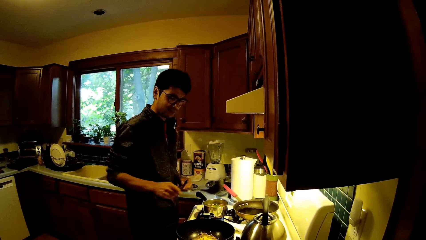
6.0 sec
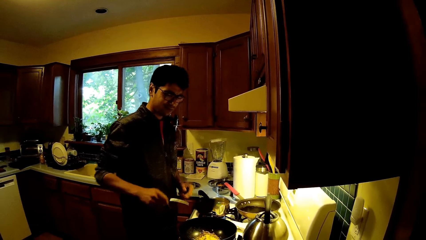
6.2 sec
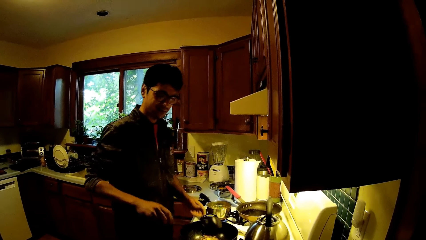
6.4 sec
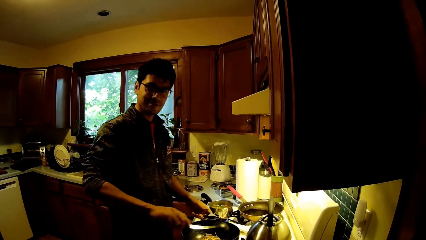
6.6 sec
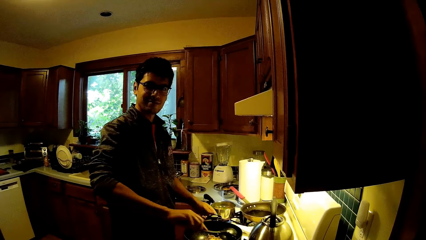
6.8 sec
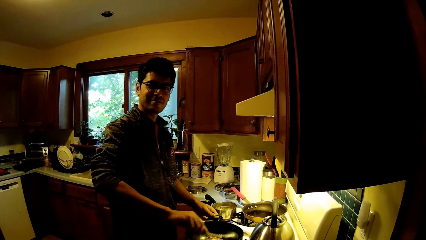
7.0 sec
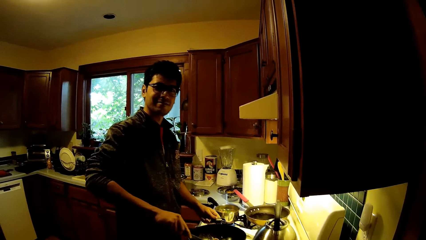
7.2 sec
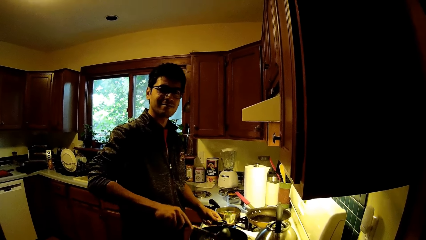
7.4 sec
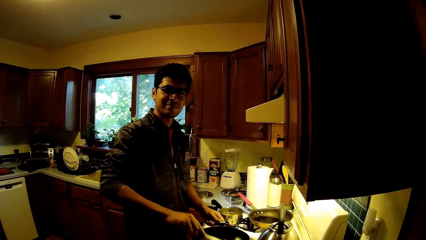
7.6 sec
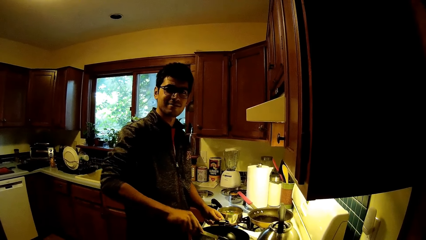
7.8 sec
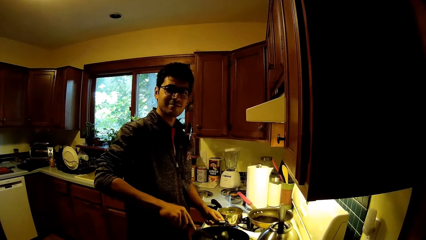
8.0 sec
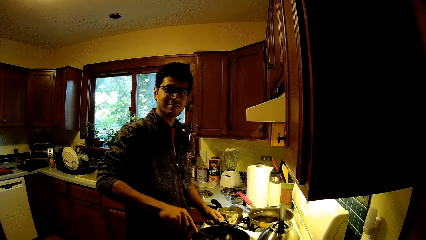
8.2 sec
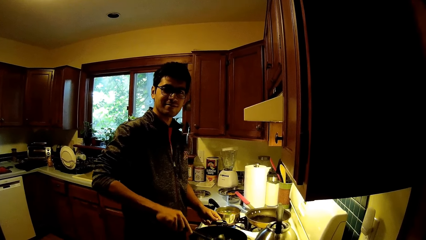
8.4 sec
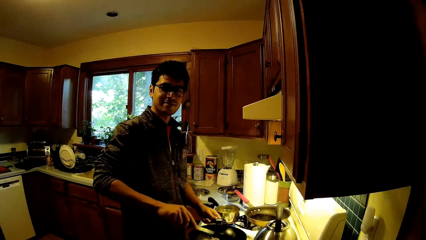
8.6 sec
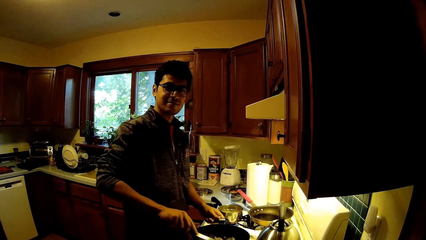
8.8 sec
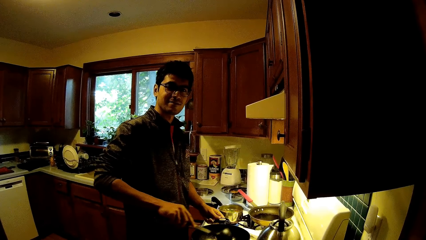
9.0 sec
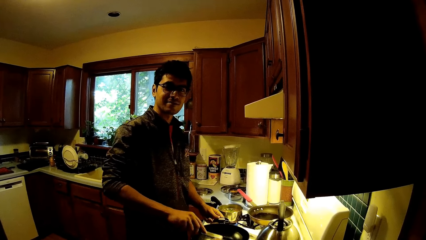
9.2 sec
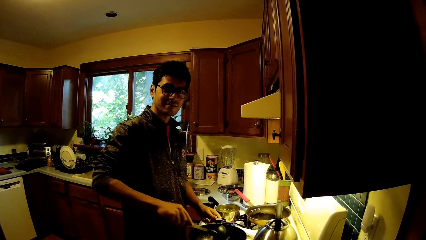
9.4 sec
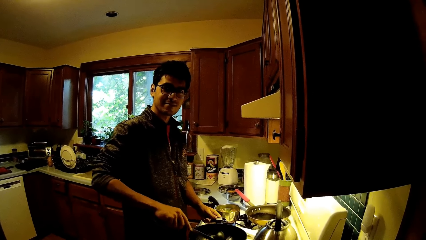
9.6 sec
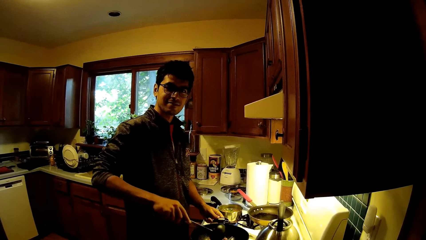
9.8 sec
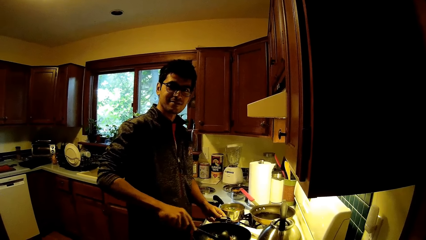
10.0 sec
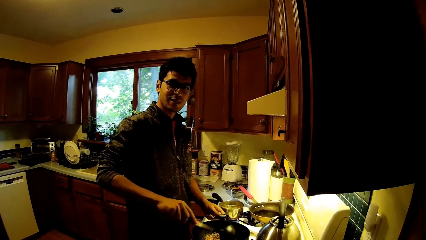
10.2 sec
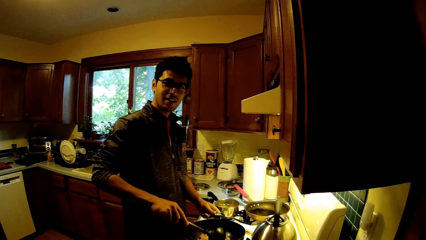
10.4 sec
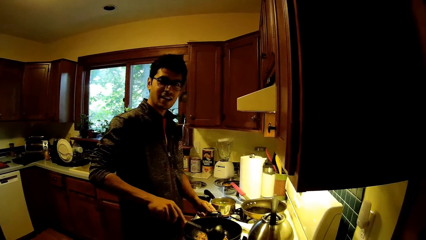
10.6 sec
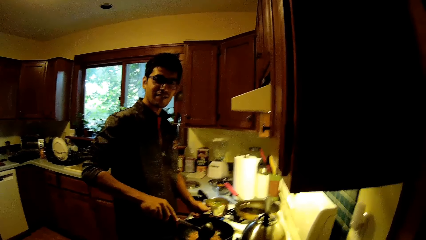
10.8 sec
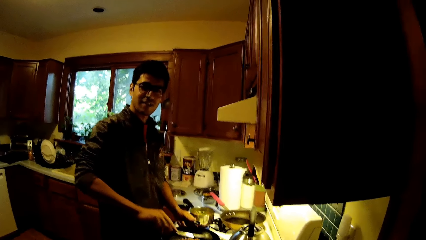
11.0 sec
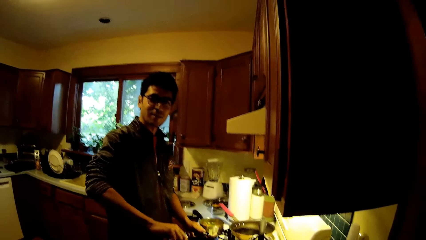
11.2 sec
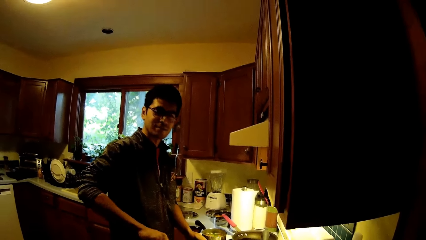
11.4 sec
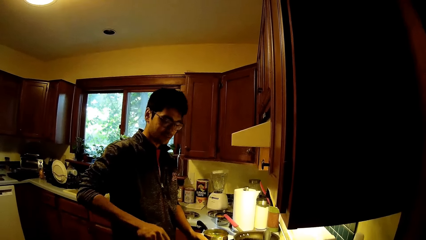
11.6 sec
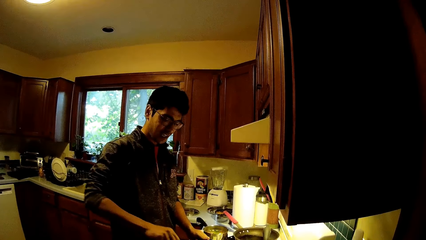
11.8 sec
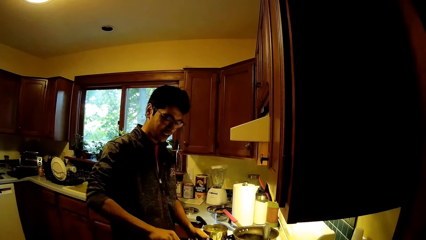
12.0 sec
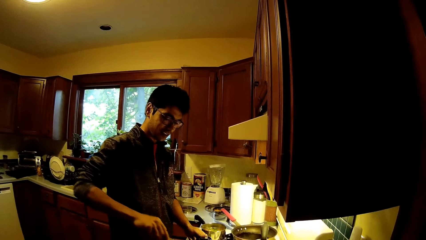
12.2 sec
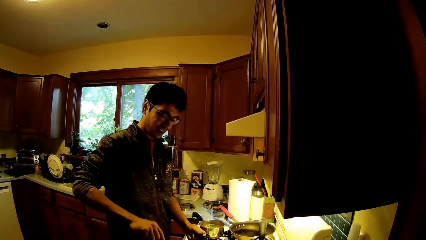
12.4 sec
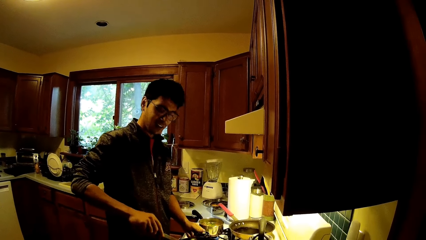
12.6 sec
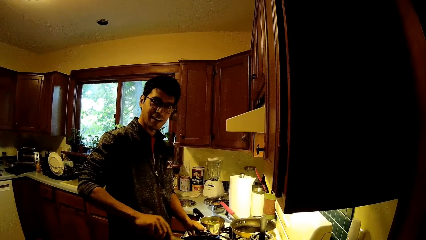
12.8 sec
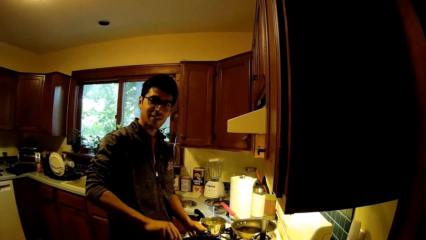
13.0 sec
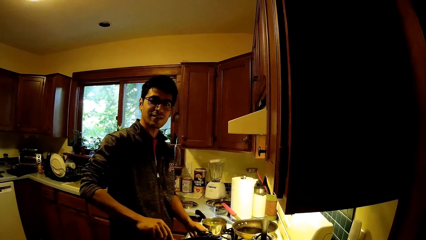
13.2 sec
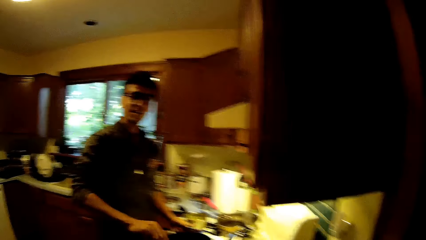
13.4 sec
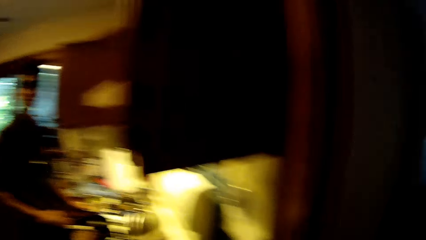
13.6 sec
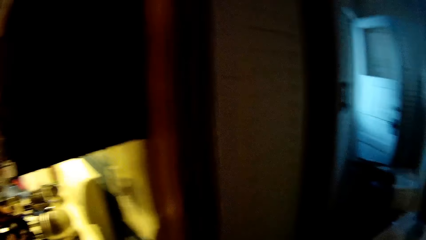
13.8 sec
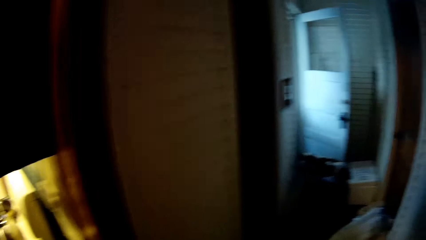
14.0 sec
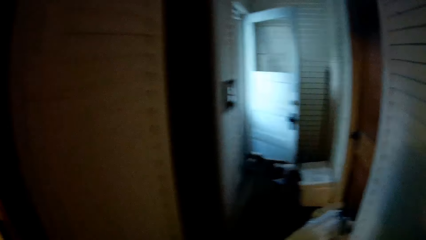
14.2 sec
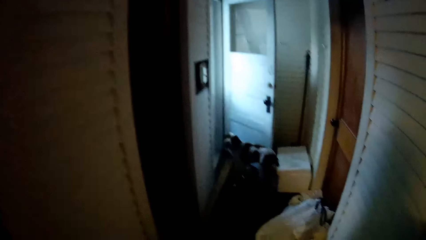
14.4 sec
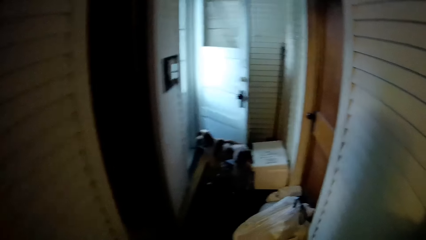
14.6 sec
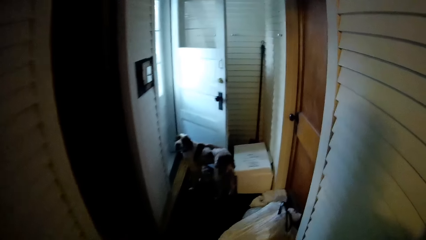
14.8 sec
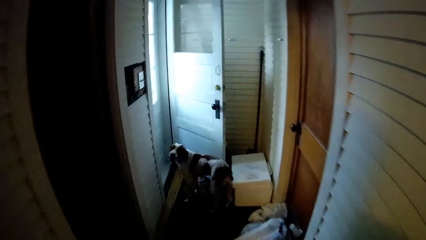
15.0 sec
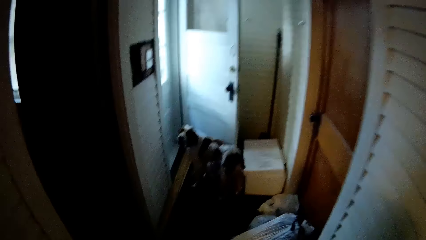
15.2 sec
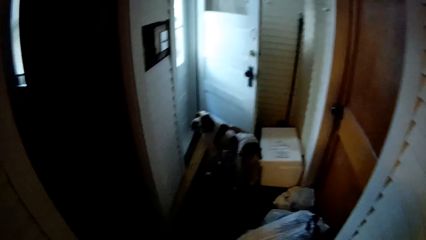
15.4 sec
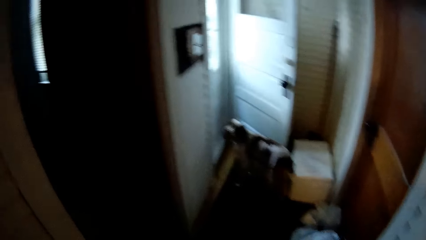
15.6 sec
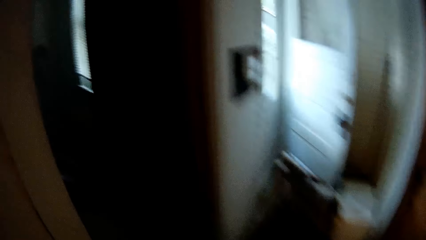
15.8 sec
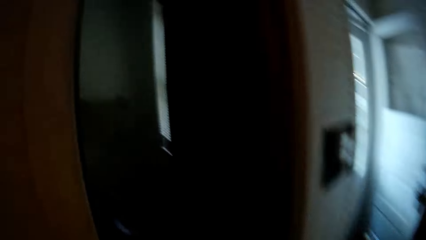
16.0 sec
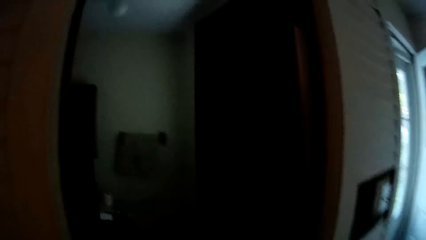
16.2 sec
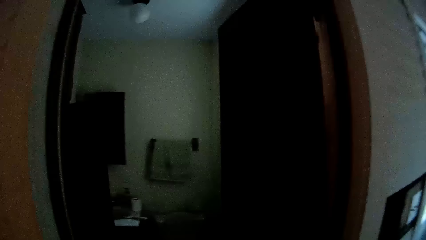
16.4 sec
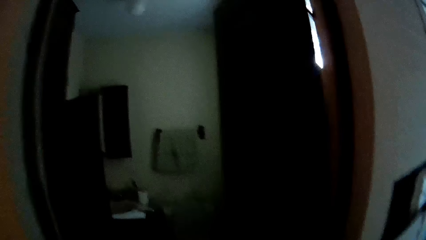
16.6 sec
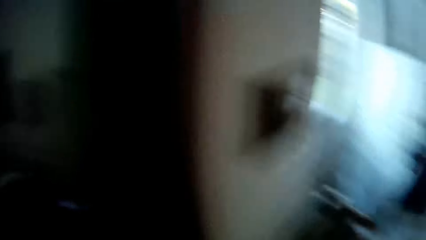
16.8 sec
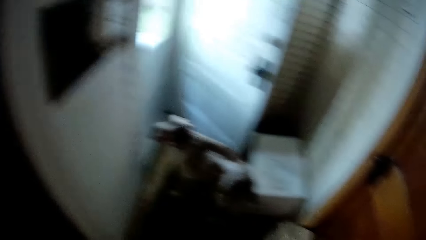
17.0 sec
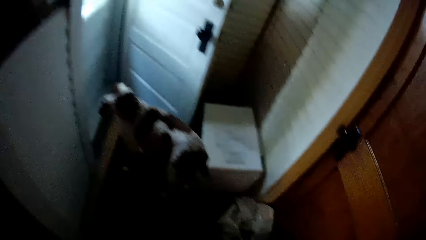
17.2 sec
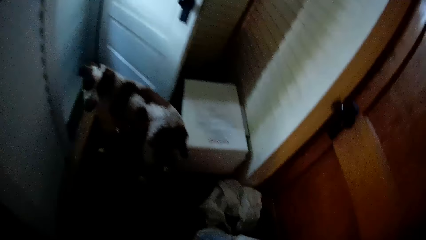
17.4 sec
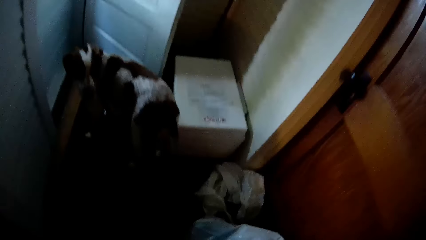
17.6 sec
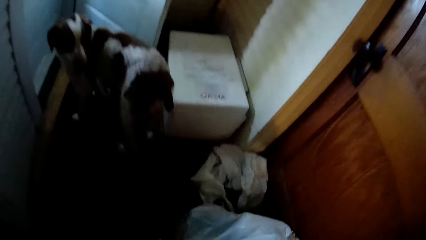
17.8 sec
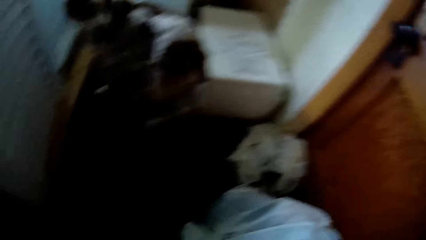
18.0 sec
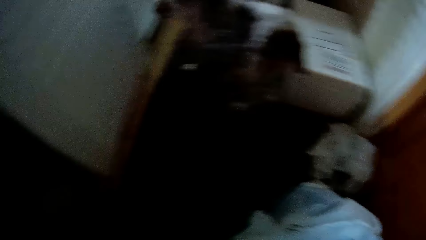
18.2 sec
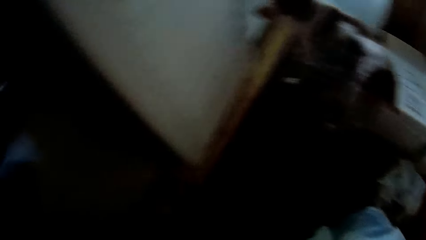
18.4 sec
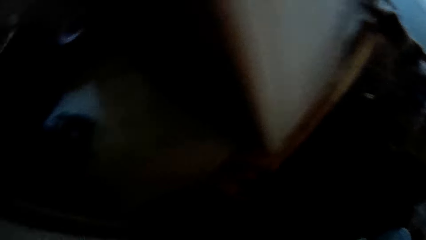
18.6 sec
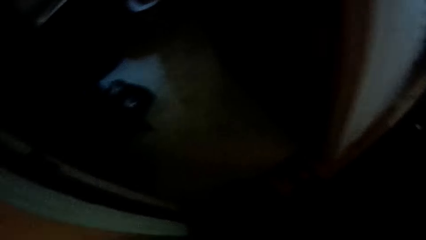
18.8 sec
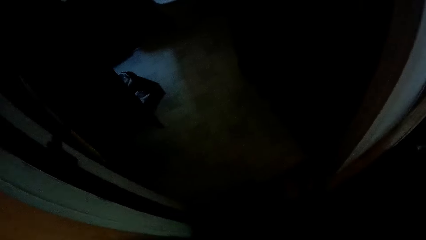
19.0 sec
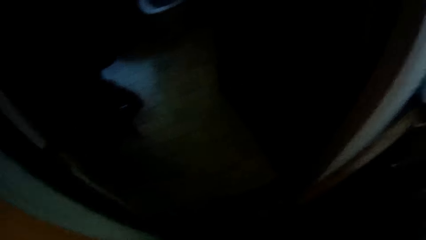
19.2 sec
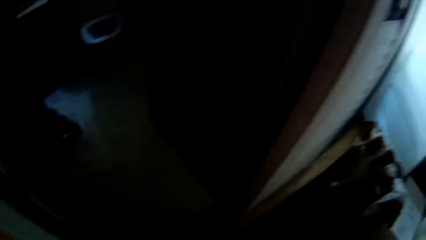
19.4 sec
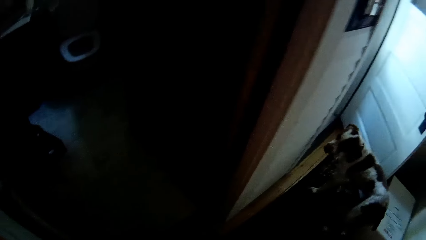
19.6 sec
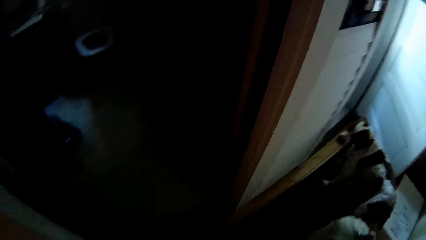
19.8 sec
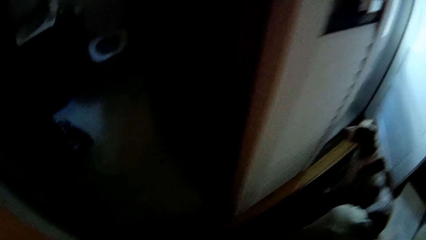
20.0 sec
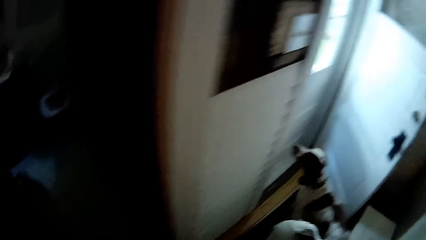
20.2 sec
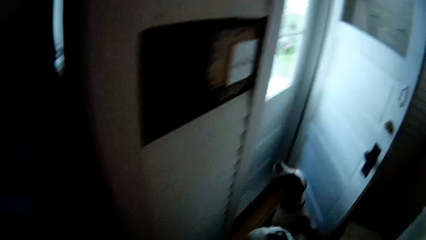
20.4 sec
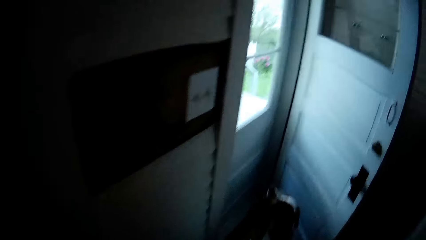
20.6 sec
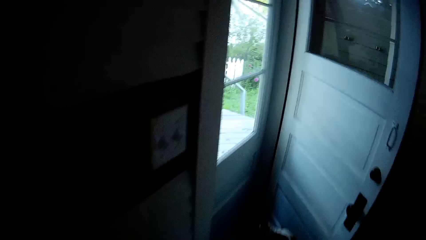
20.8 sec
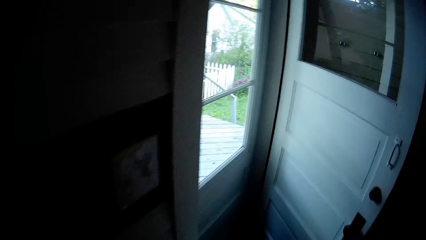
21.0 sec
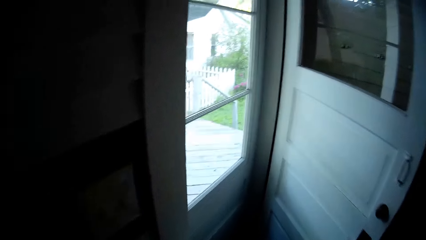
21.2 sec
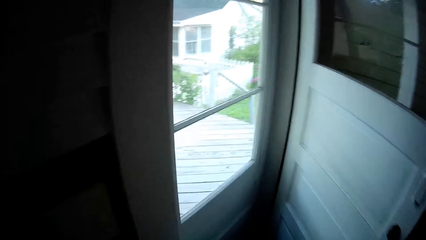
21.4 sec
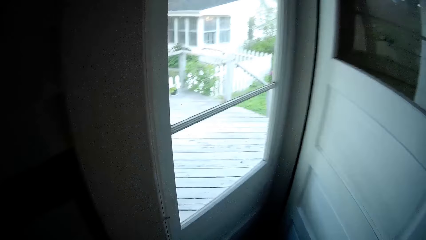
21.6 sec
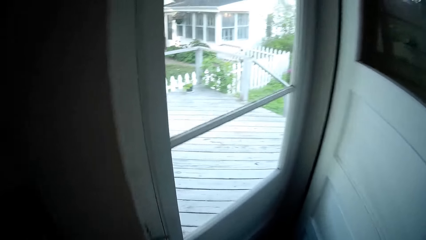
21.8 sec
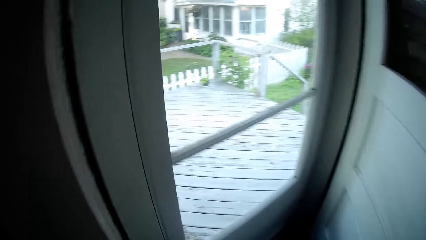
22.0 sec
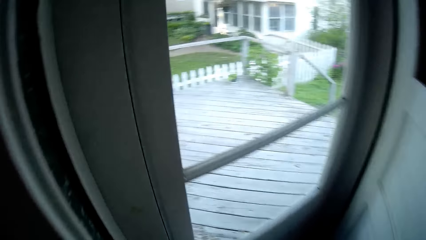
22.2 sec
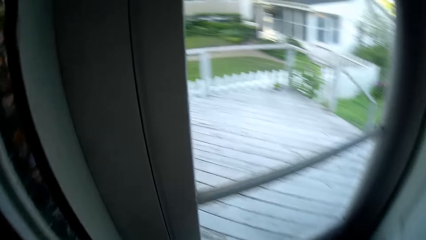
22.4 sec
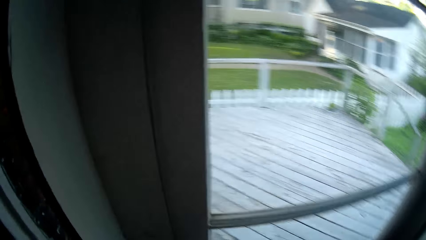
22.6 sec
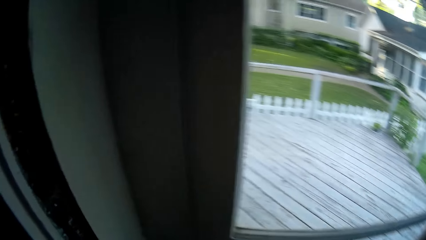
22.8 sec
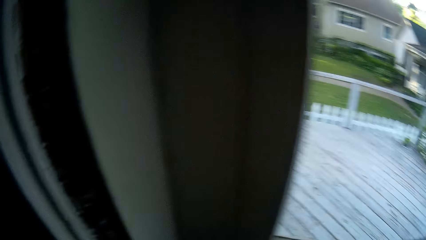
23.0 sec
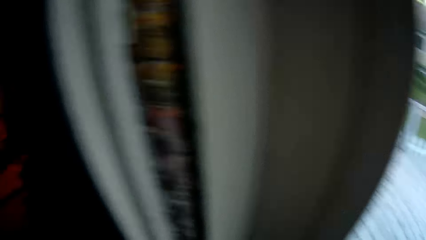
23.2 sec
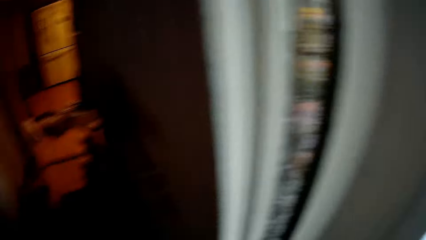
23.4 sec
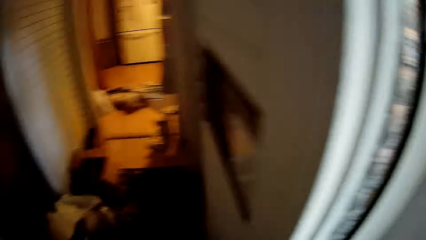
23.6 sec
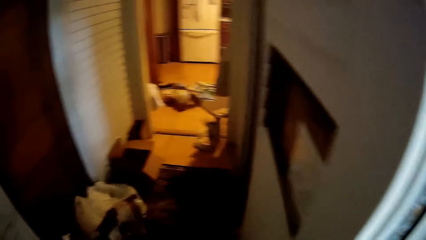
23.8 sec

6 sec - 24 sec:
A man holds a pot handle with his left hand. The man stirs food in the pot with the spoon in his right hand. The man interacts with the camera wearer. The camera wearer looks around. They walk to the house entrance. A dog stands in front of the house entrance.
